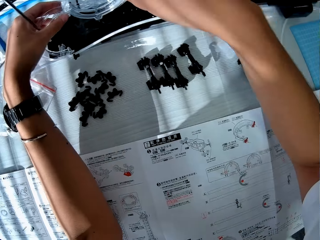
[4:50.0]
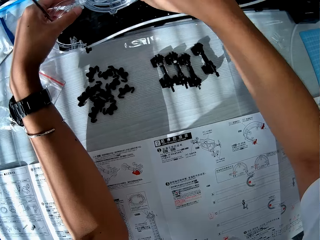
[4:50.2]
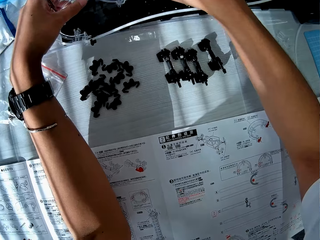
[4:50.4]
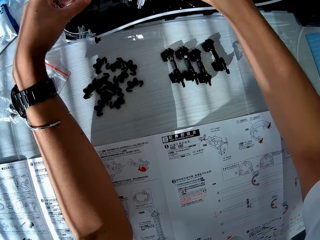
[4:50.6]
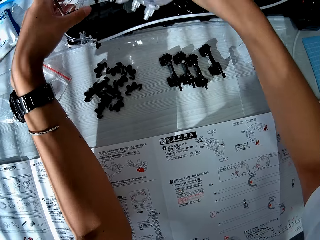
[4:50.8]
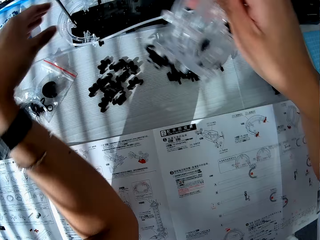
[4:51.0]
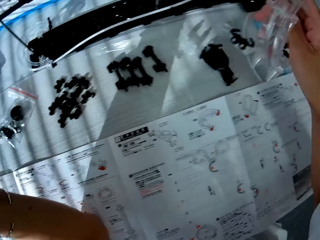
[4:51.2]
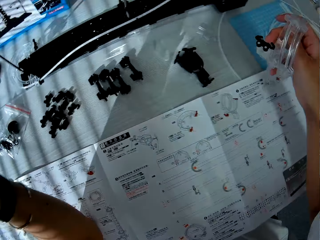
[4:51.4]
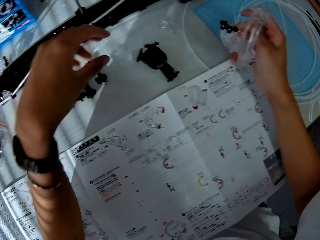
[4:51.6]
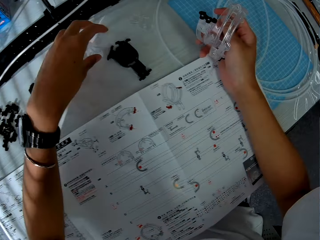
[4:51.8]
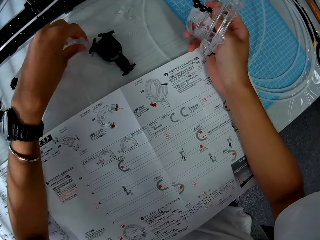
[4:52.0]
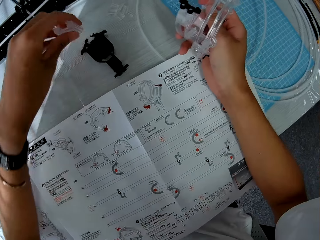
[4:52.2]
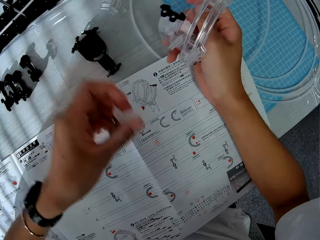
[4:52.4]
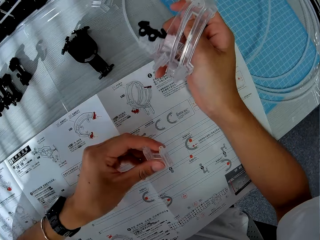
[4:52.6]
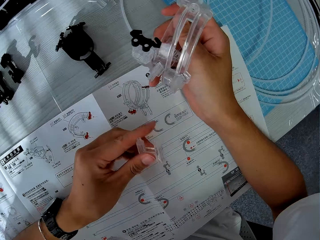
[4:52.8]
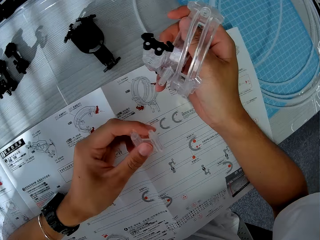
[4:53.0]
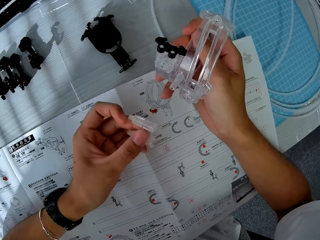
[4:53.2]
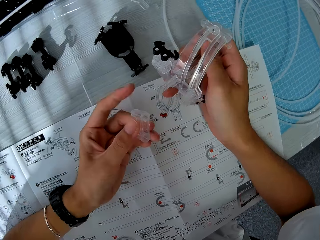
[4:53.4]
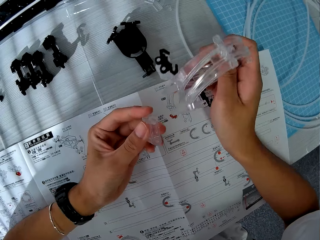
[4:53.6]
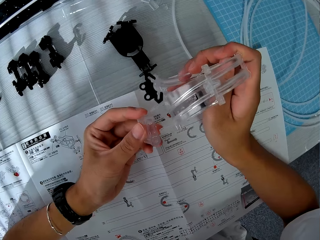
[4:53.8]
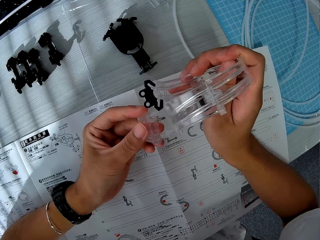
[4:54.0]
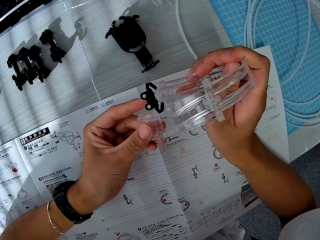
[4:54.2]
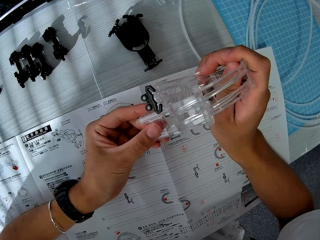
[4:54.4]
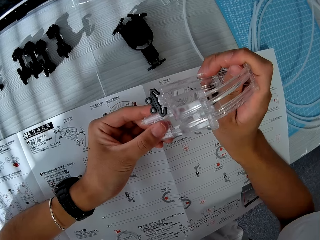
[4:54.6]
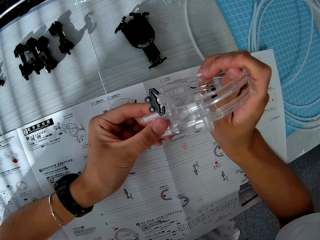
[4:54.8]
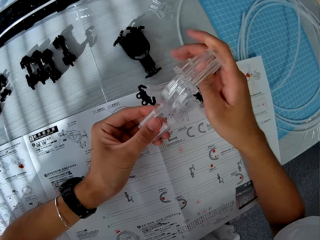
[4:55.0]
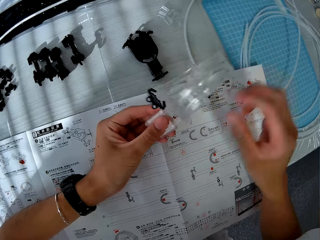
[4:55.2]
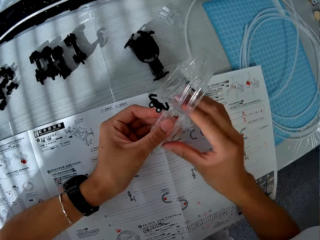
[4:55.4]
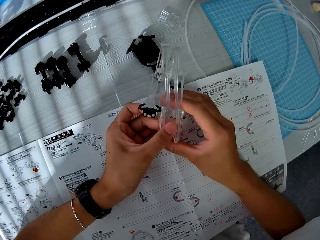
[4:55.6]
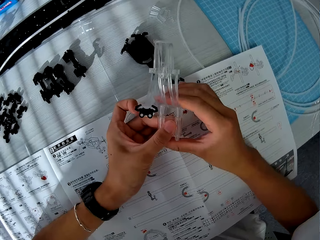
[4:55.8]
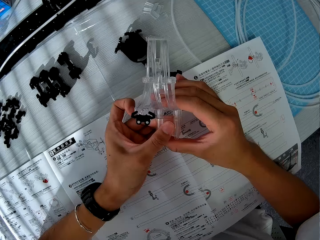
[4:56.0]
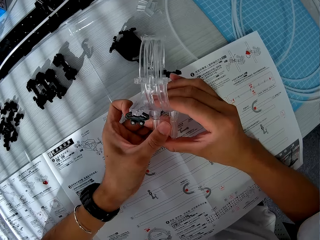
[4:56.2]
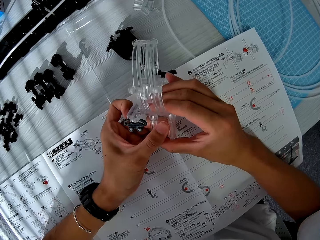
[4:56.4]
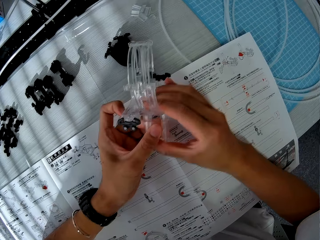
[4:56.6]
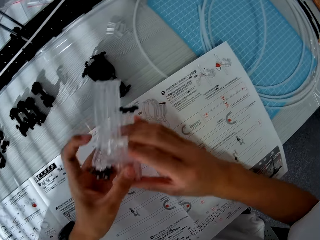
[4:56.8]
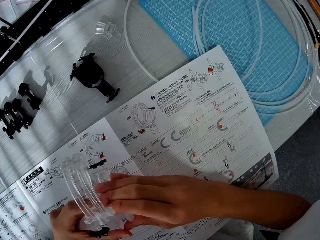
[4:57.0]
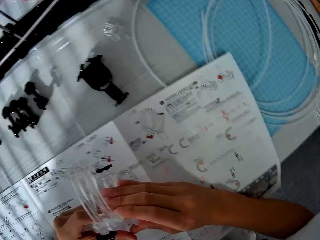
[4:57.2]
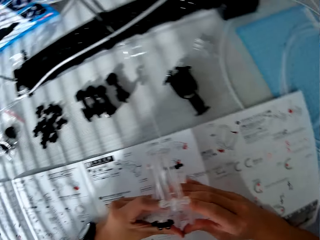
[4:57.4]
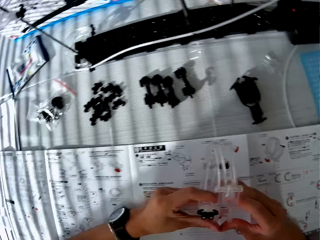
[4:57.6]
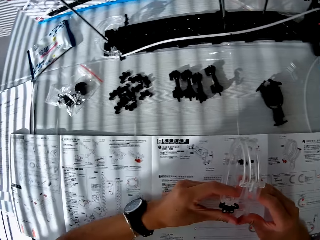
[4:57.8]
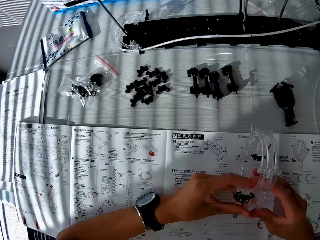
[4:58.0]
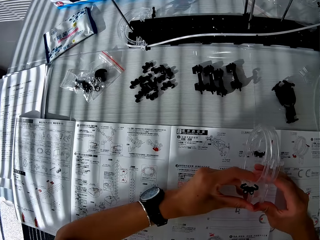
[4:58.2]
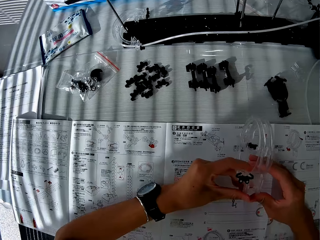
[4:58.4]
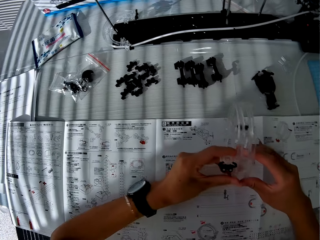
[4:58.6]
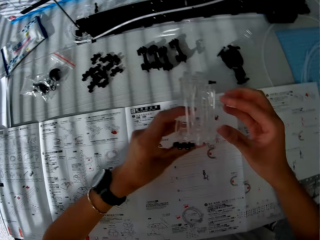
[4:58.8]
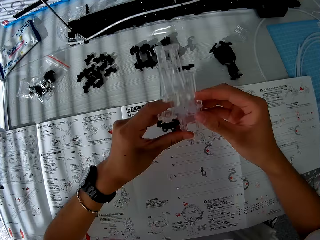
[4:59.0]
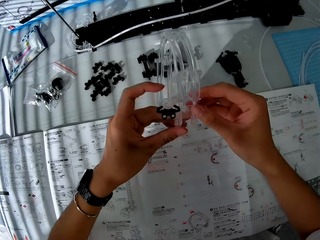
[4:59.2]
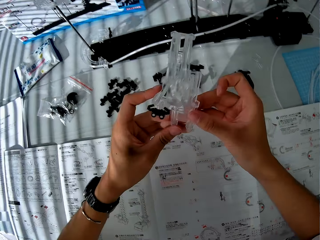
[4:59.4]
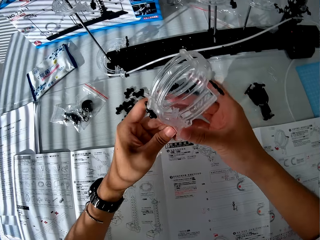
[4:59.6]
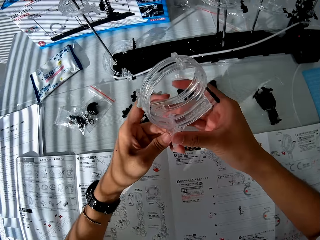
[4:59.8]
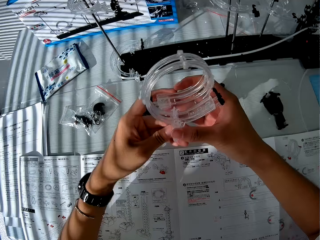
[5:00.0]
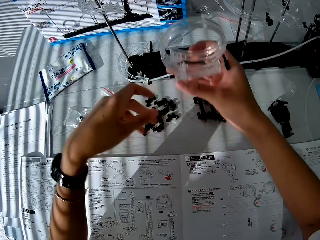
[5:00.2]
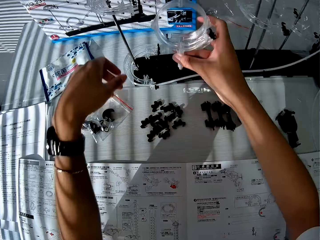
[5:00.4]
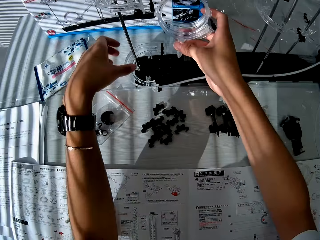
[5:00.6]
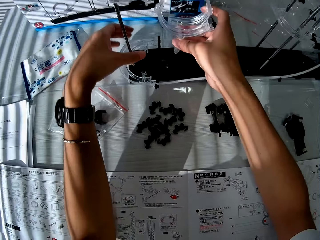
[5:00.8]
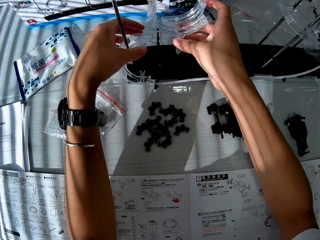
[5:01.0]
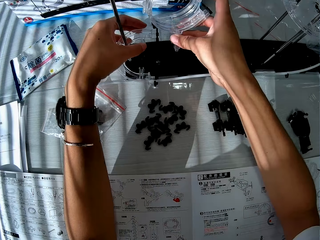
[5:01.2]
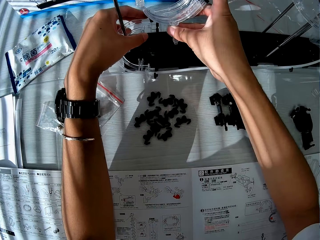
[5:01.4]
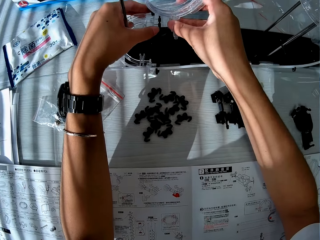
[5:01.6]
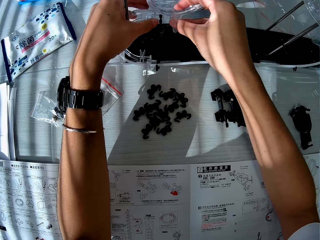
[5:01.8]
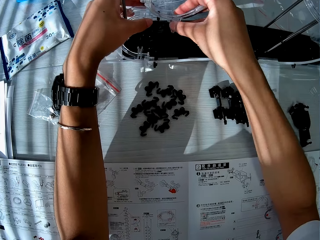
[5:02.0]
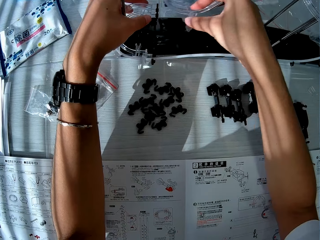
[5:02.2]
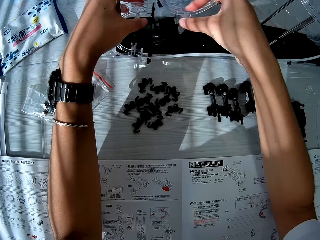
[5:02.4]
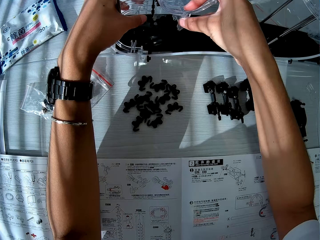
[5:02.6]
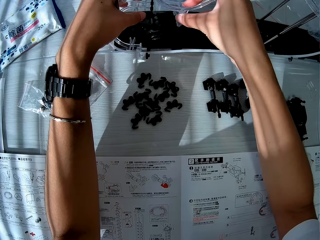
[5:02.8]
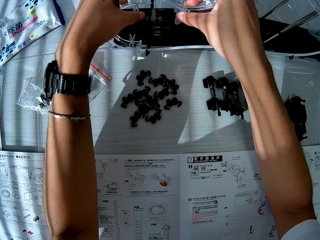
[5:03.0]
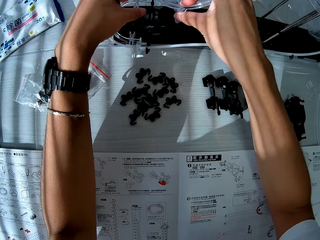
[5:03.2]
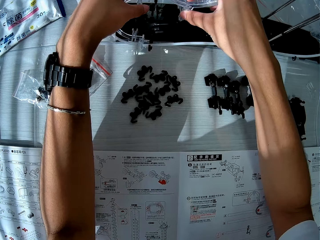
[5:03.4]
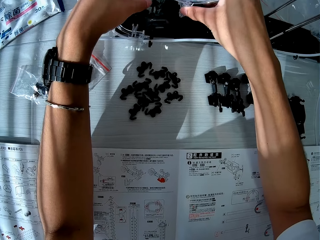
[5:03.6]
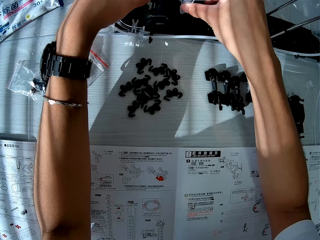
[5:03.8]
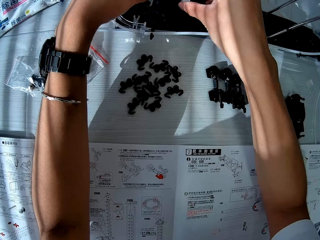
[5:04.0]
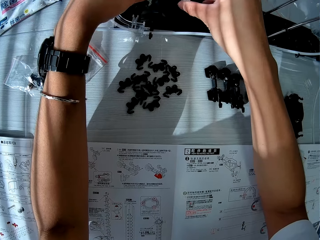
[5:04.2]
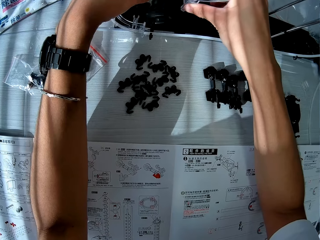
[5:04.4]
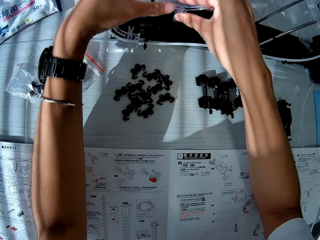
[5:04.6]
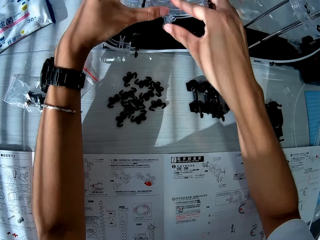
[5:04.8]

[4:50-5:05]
The camera wearer picks up part of the space rail or craft from the table. They fix the part of the space rail on the space rail. They look at the space rail manual. They assemble the space rail. They place the craft in a rack.

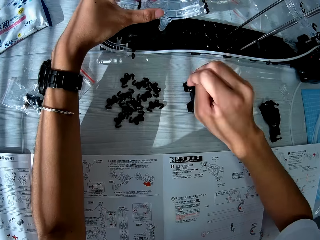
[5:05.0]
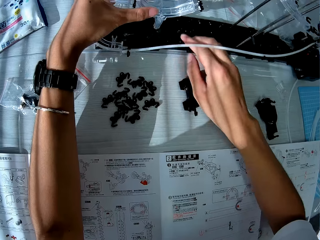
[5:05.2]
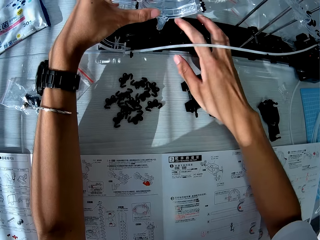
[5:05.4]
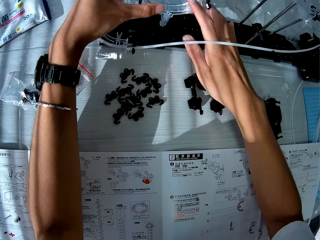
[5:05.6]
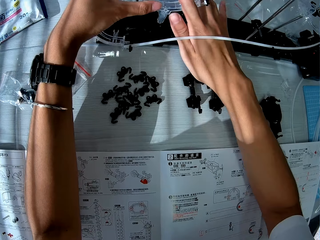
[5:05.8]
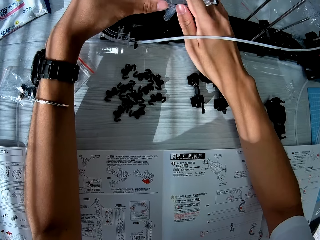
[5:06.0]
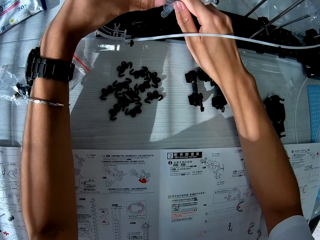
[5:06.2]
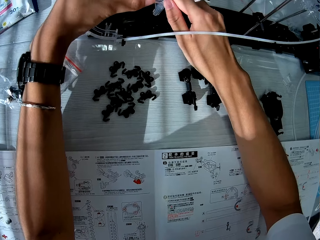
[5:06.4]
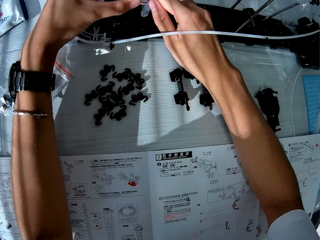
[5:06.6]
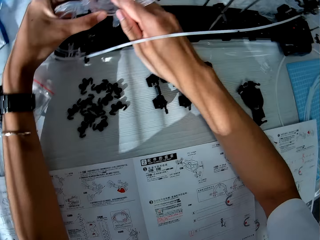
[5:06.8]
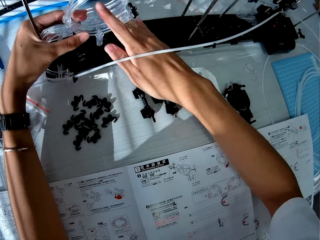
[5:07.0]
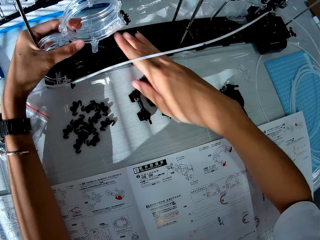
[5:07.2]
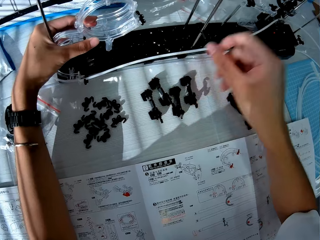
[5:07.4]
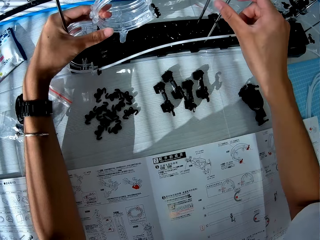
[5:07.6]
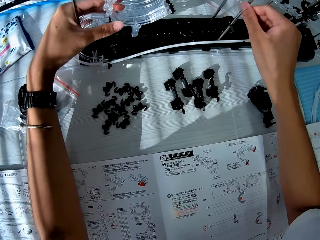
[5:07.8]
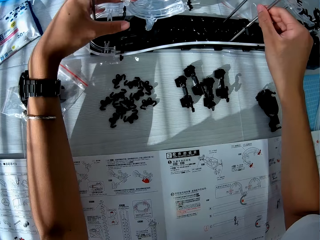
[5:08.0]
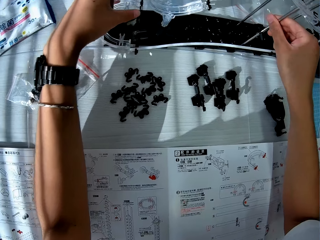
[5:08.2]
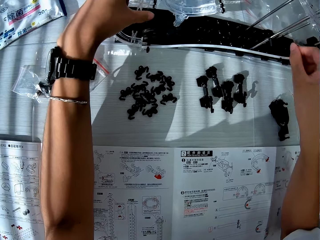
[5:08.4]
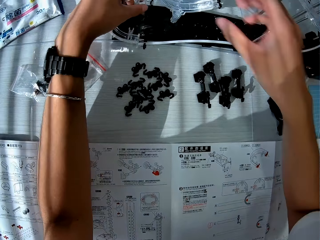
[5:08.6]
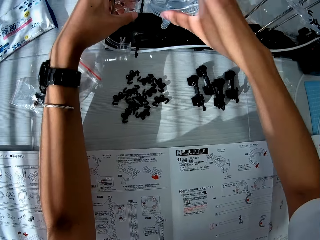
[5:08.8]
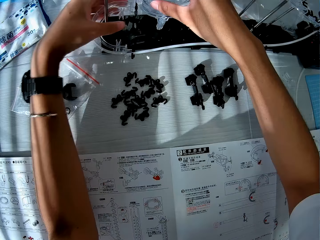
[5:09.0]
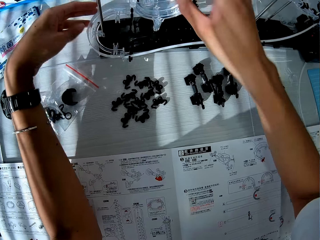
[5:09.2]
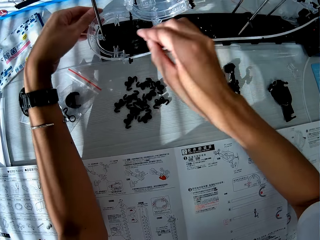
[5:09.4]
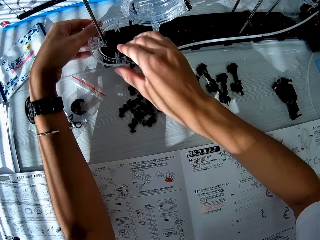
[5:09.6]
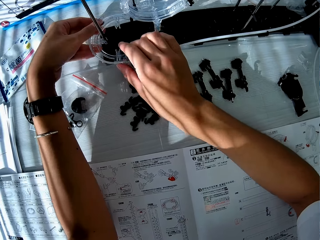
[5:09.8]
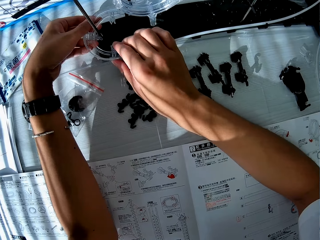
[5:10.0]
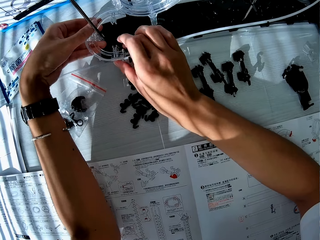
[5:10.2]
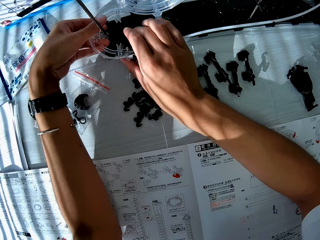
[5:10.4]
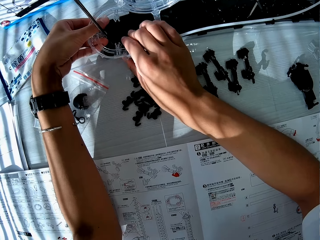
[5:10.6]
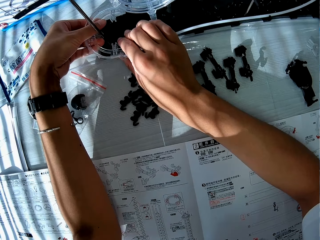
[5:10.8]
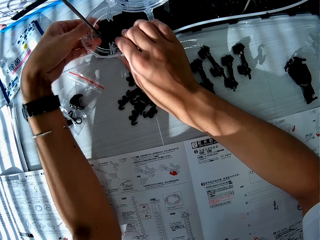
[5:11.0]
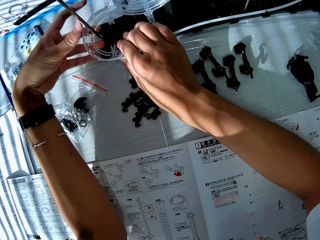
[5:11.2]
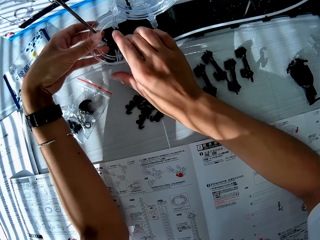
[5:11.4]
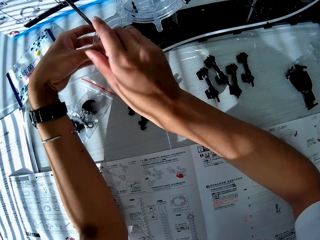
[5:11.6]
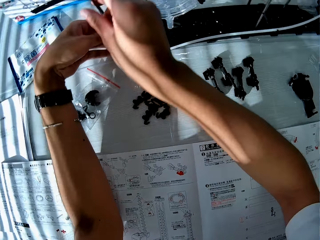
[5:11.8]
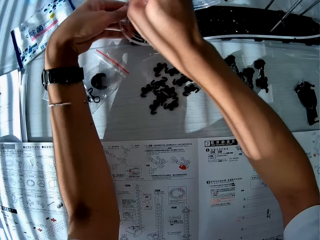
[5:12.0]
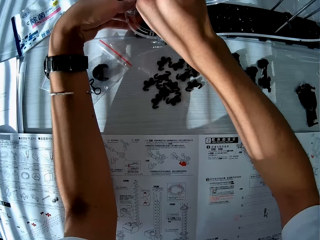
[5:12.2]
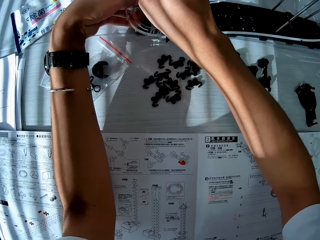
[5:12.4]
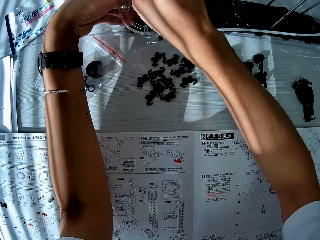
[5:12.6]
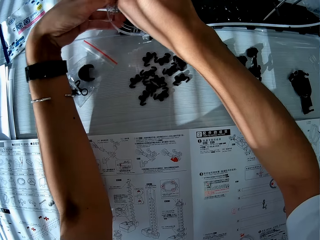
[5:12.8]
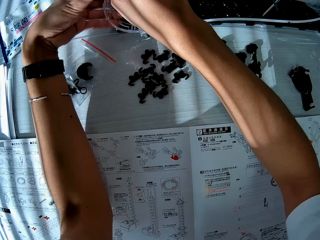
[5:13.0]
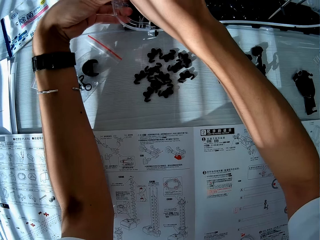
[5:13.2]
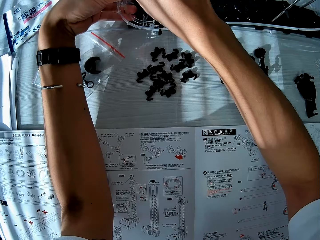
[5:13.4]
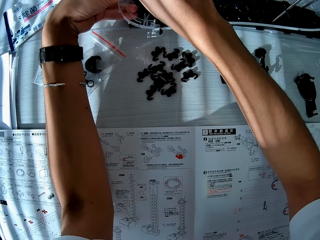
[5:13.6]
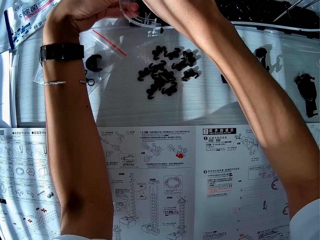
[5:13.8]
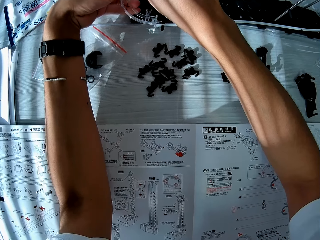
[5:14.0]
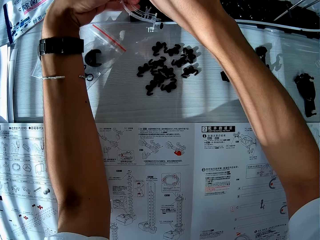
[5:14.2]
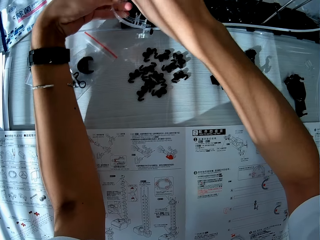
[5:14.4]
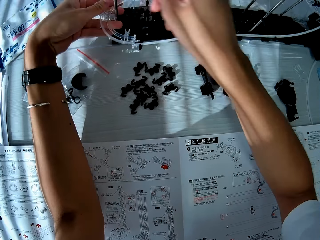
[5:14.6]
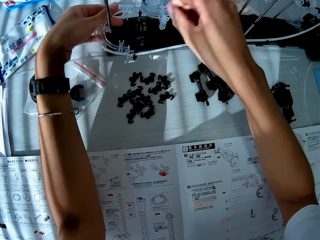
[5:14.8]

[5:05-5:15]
The camera wearer adjusts the rack.
